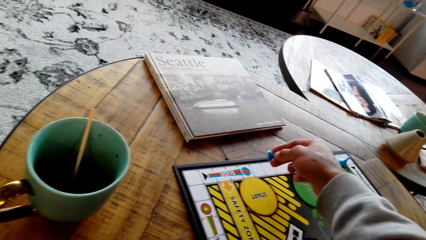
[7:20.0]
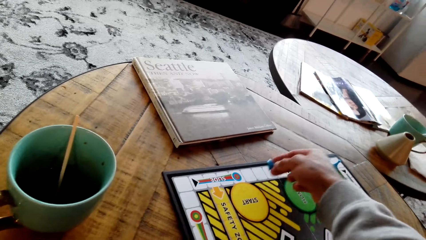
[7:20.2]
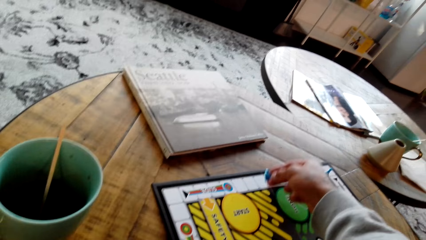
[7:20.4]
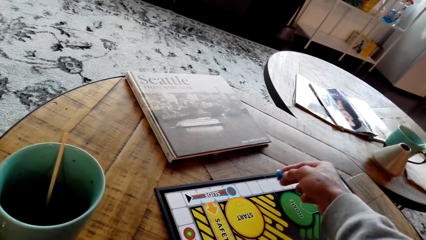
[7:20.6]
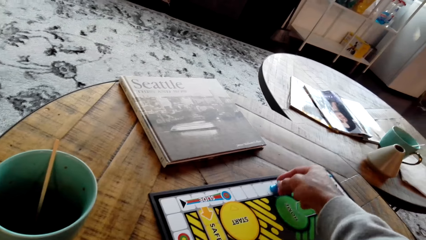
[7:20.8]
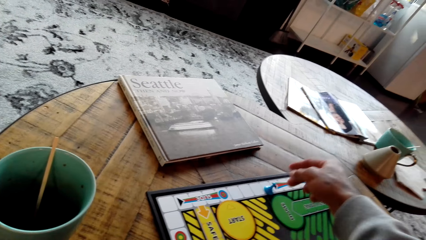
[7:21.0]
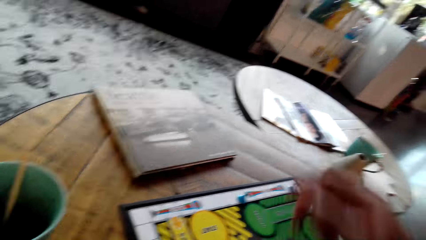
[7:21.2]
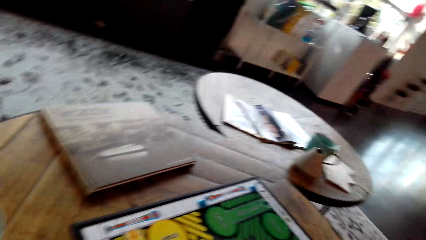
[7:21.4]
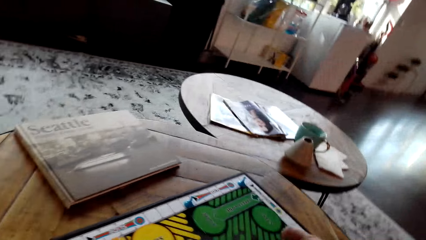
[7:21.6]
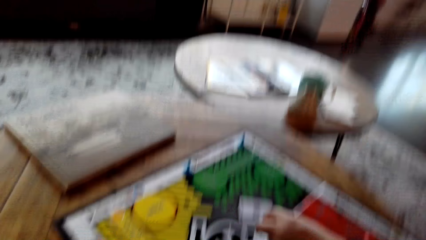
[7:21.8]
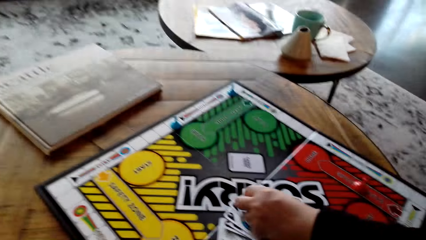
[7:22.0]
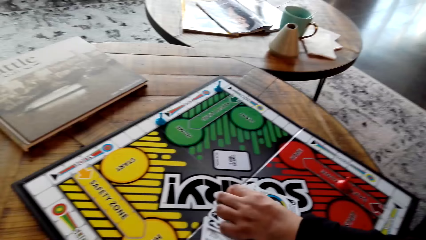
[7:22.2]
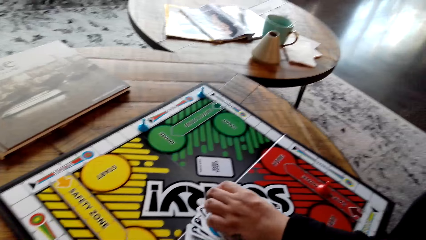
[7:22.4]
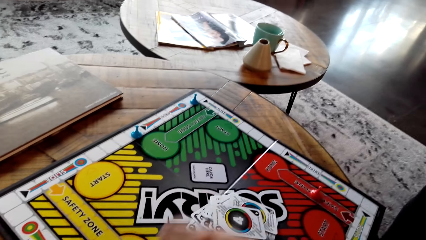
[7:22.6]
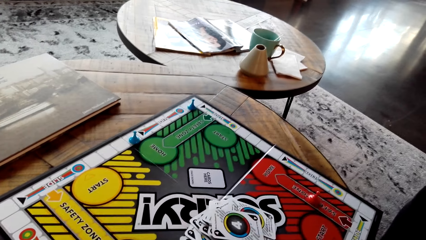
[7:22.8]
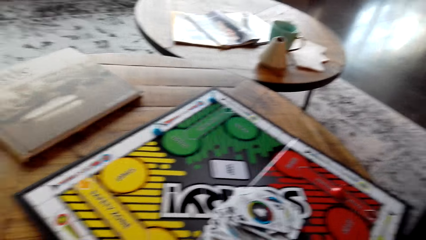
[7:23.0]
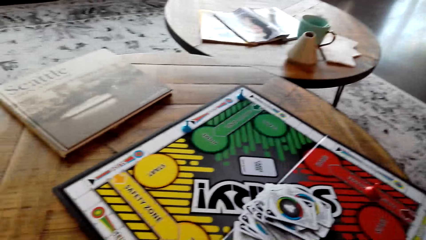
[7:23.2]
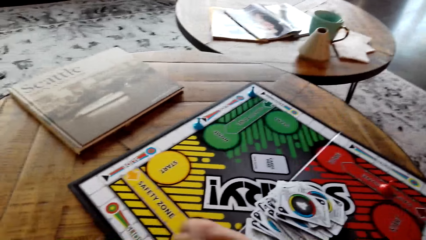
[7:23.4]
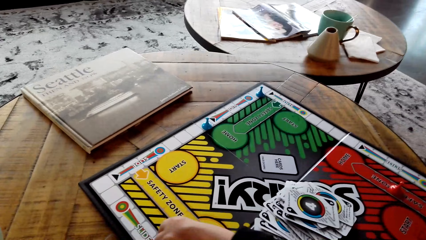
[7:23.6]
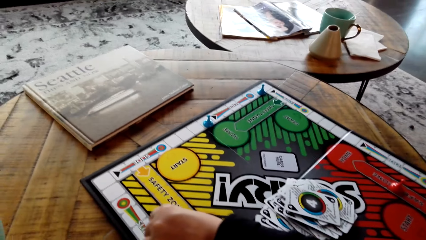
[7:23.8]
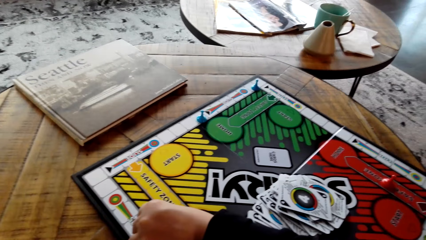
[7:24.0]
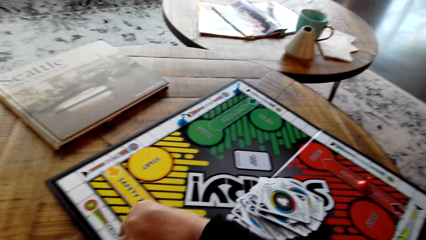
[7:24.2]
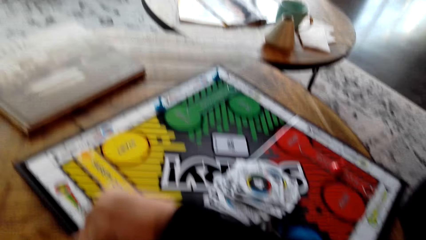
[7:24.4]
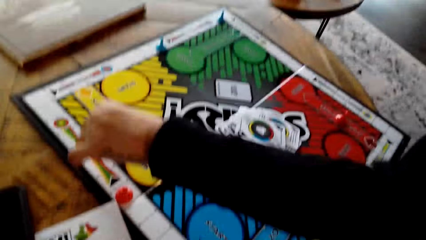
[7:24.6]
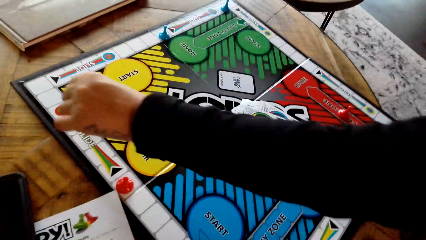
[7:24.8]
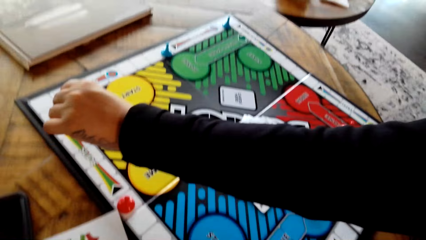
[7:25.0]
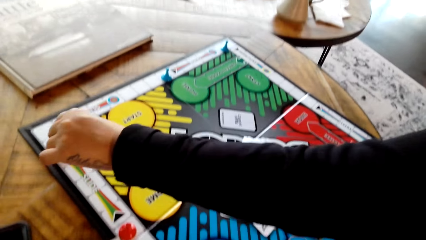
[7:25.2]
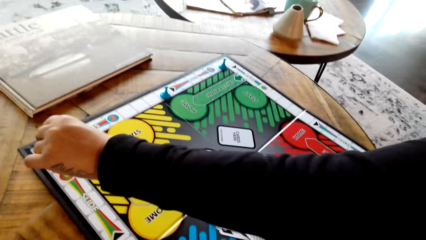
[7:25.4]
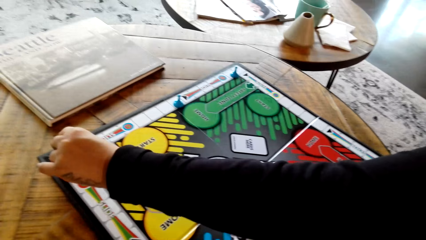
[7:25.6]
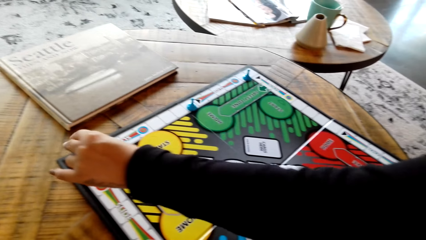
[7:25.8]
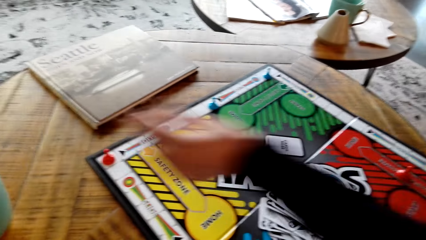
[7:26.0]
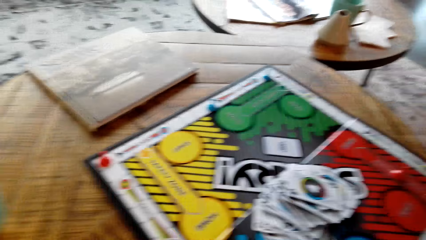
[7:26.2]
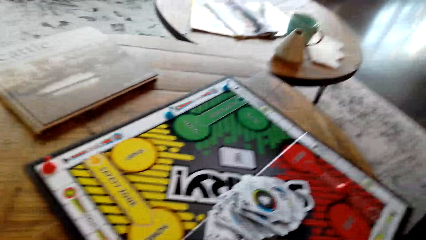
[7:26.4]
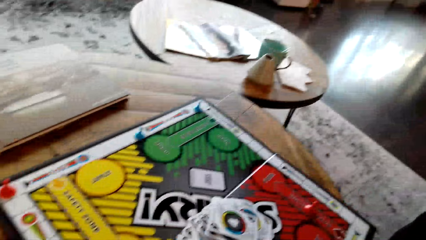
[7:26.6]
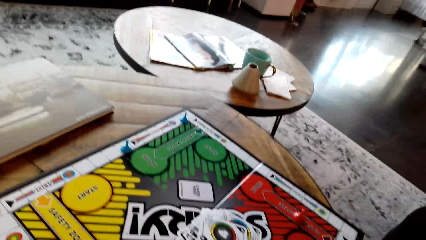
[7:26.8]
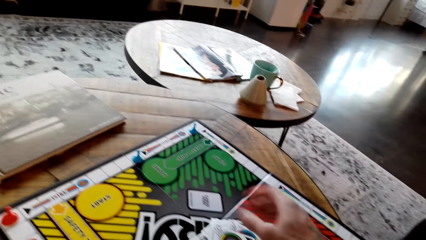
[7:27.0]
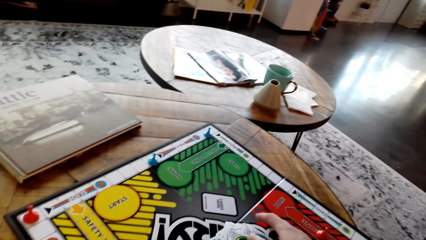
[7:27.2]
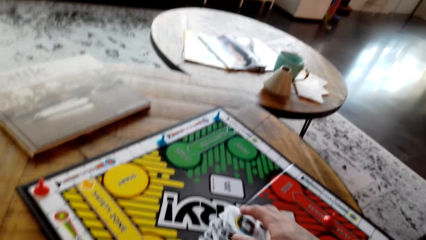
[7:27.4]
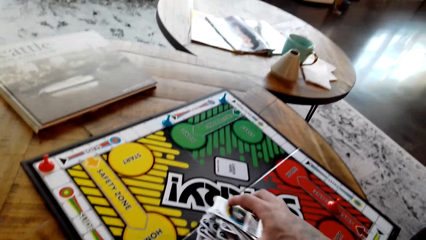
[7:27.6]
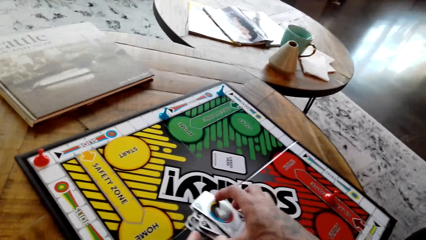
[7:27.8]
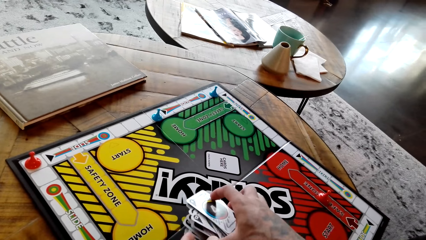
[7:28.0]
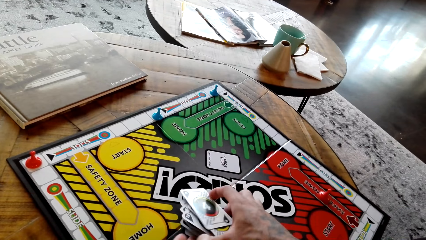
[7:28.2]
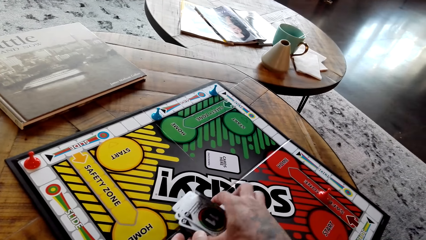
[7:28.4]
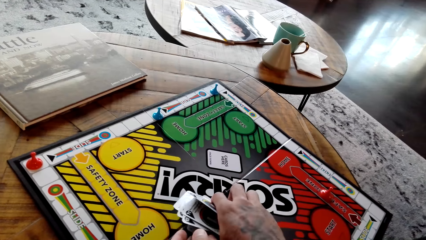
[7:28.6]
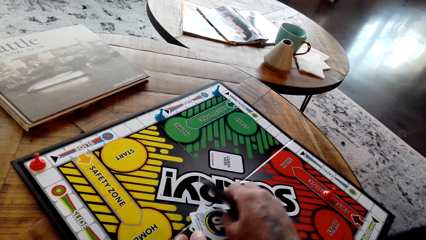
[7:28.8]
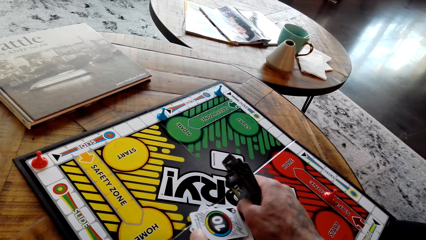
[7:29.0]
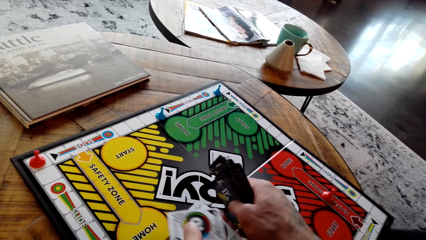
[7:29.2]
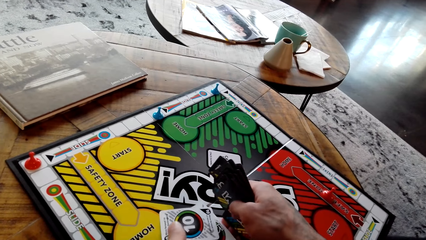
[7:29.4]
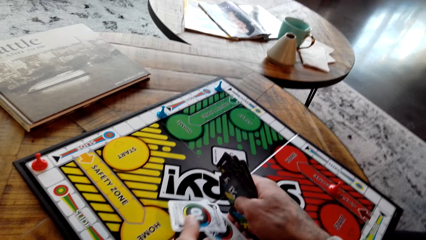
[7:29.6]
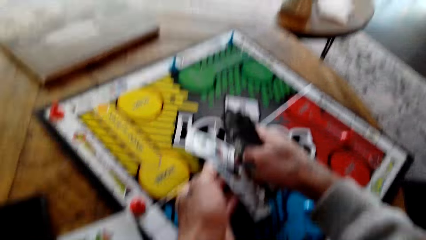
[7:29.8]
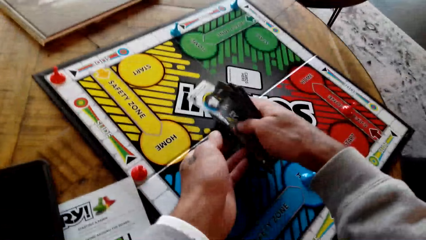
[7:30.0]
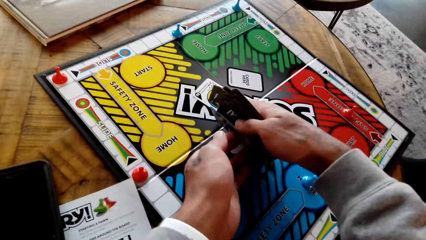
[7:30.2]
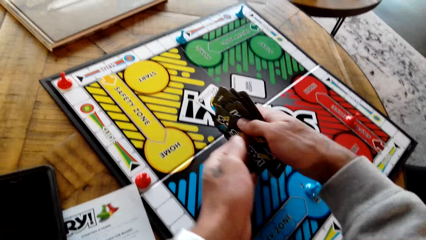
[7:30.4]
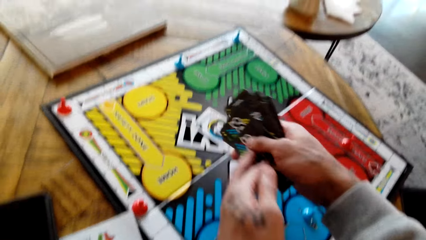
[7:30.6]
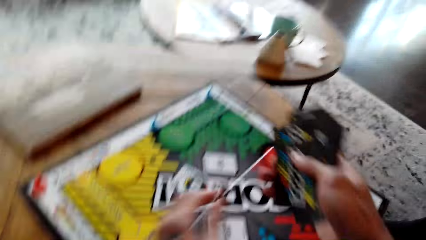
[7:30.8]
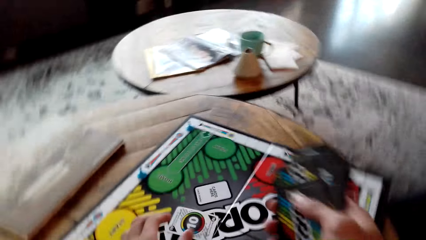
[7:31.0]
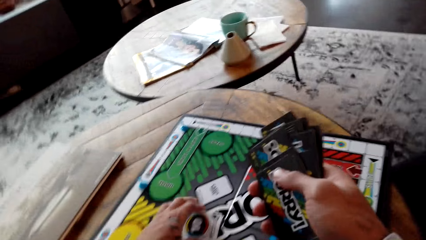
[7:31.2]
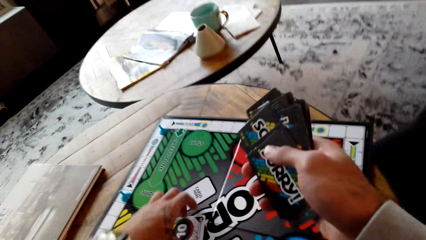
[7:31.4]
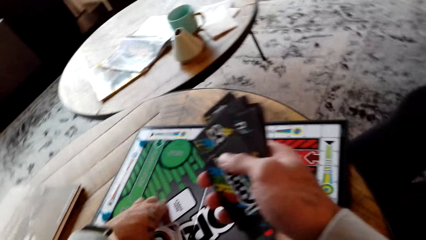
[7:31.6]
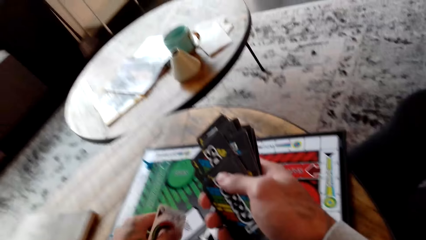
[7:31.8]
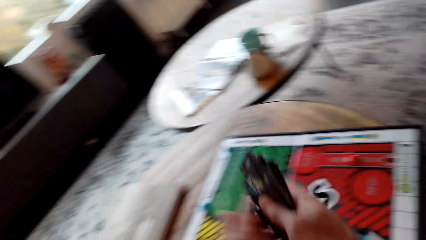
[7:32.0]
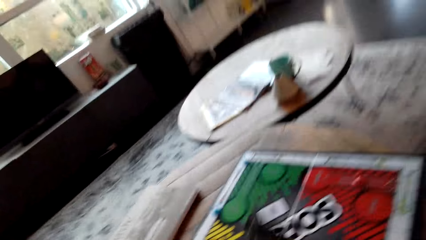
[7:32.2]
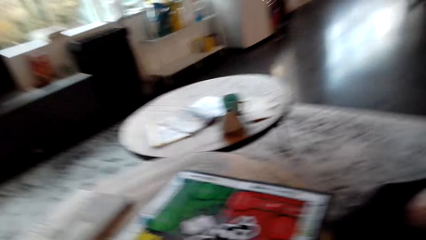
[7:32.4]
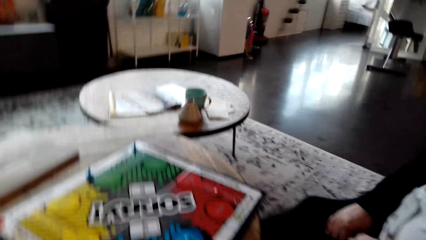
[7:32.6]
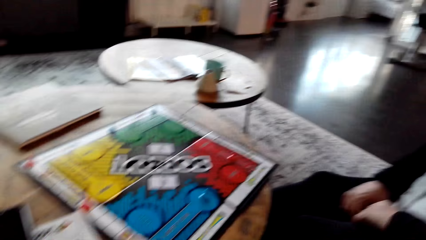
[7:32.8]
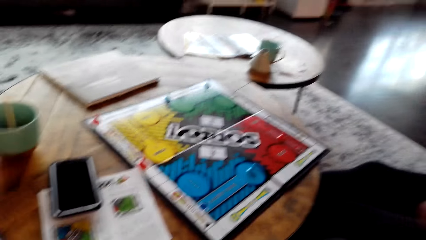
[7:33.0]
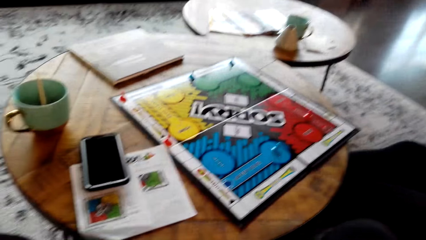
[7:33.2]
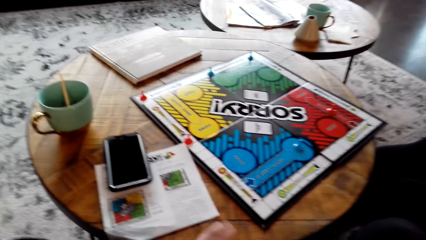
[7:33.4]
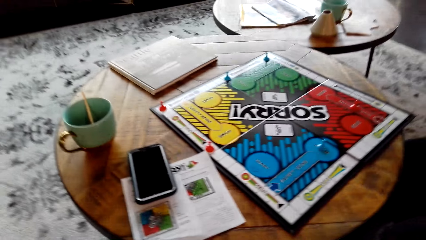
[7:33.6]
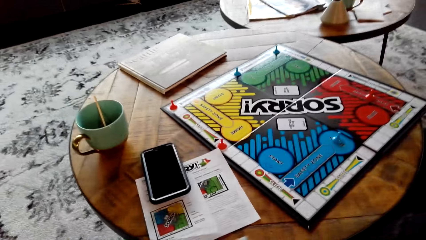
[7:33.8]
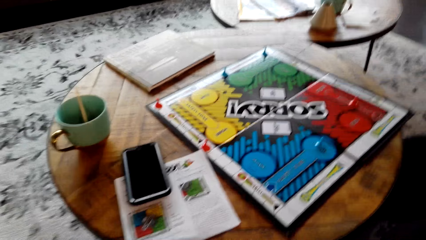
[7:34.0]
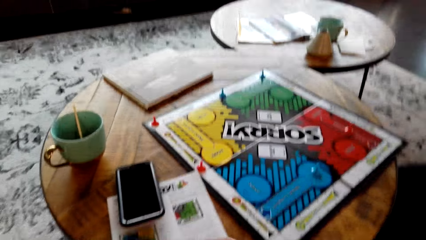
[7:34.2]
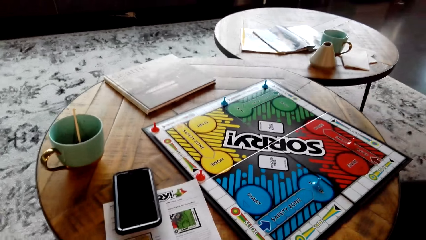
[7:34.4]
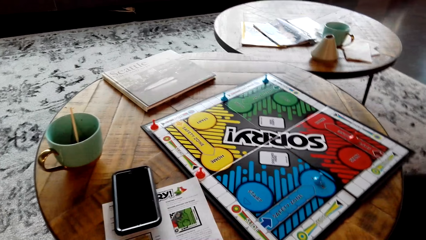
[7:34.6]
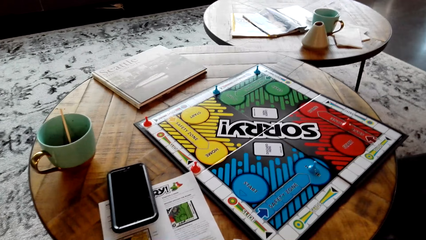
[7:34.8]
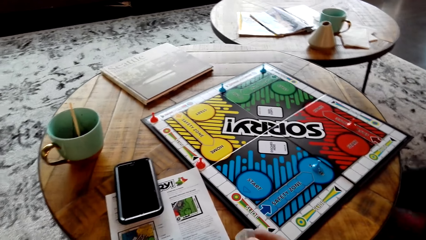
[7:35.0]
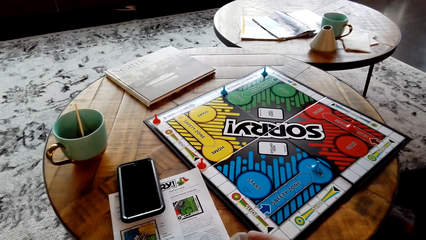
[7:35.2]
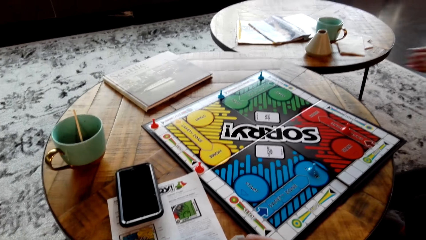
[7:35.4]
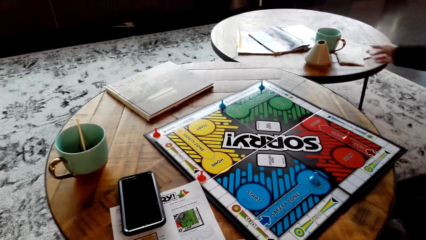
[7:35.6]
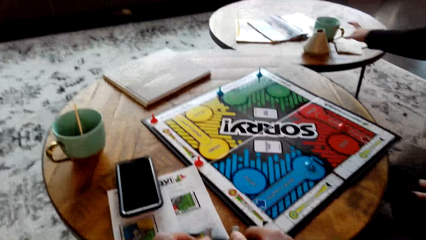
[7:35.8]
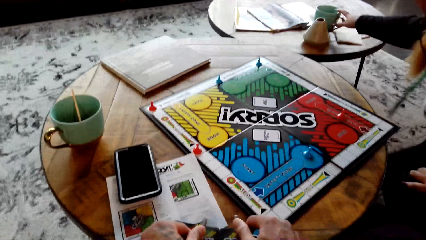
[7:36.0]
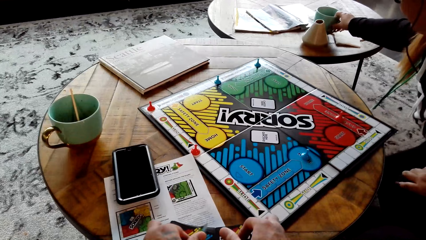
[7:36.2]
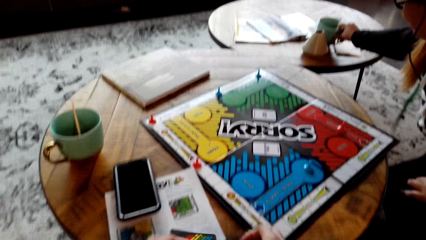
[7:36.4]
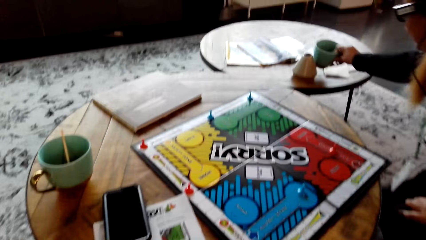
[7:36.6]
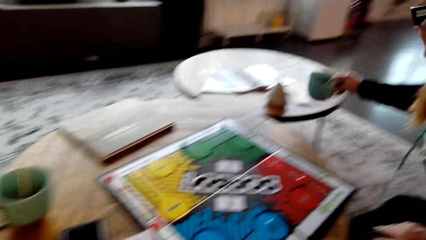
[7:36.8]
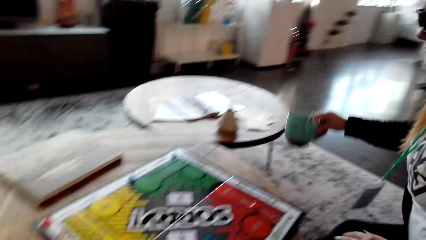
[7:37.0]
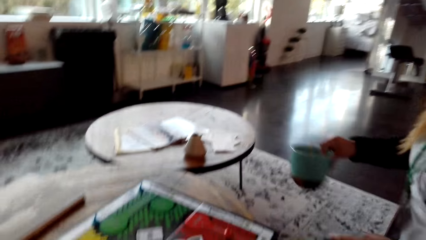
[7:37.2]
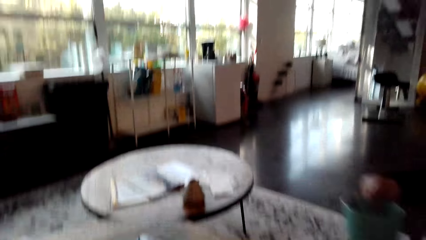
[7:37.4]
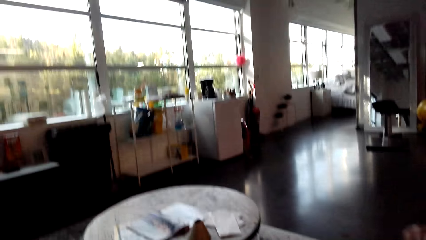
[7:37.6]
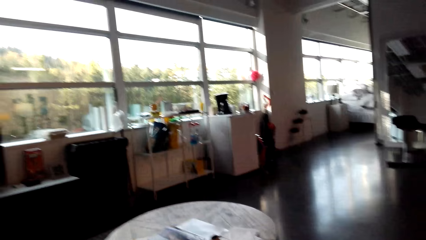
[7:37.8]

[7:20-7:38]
The woman puts the card on other cards, moves the Sorry game piece and plays the board game. The camera wearer picks the card and moves the cards. The woman interacts with the camera wearer. The camera wearer picks the cards on the board. They arrange the cards and shuffle the cards. The woman takes a coffee cup.
